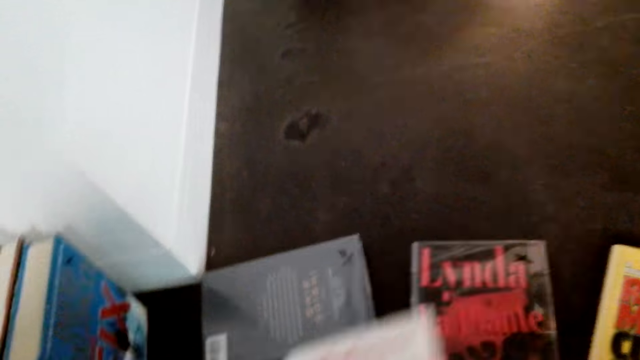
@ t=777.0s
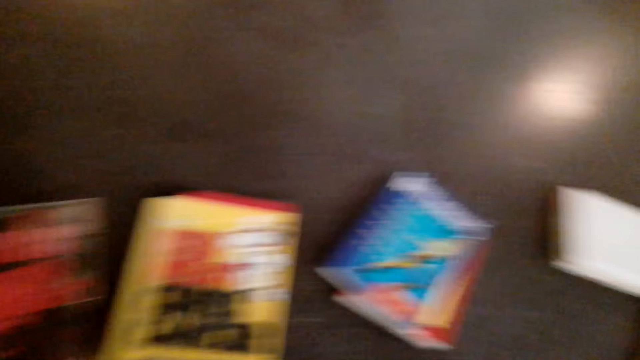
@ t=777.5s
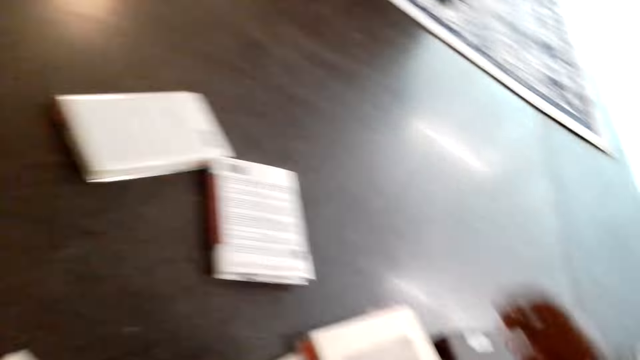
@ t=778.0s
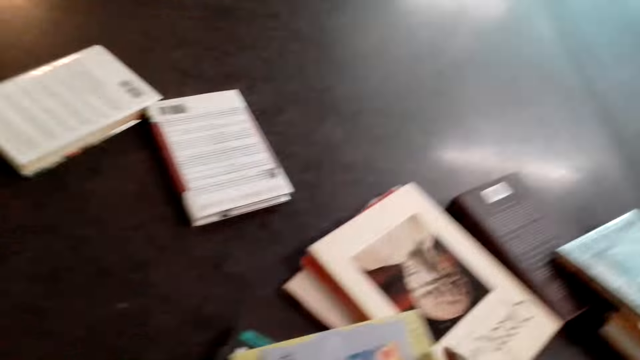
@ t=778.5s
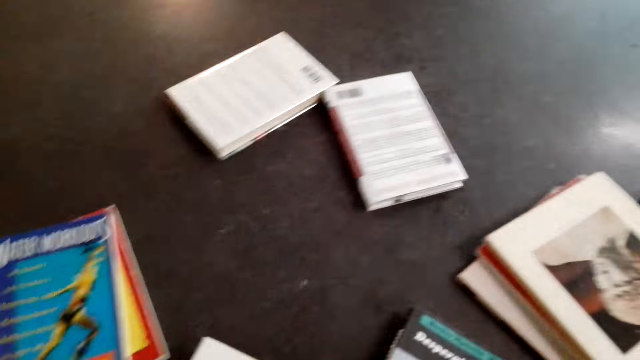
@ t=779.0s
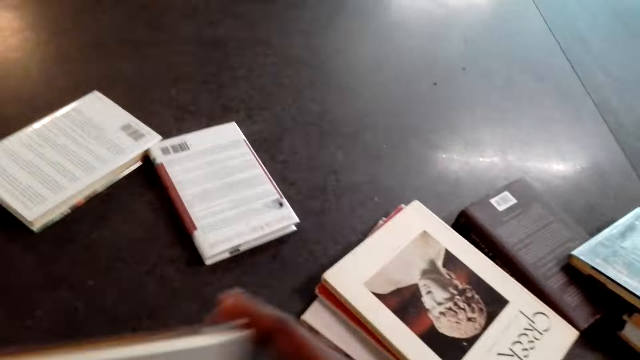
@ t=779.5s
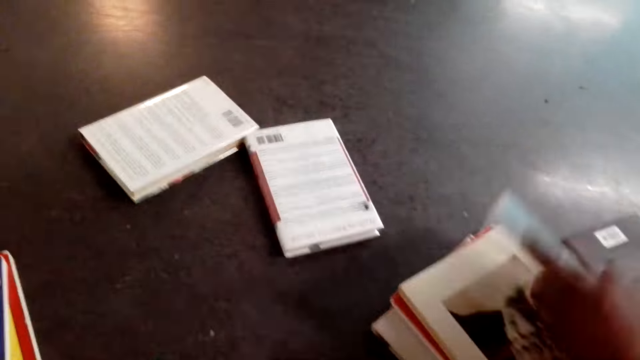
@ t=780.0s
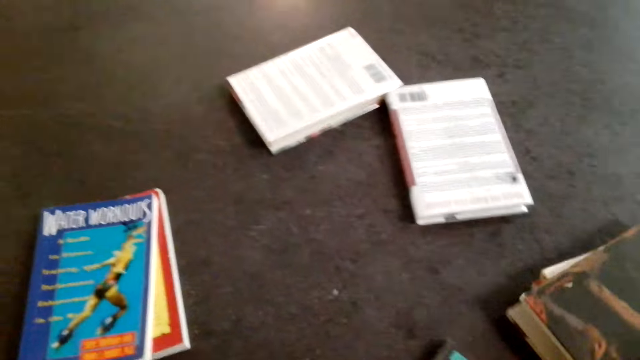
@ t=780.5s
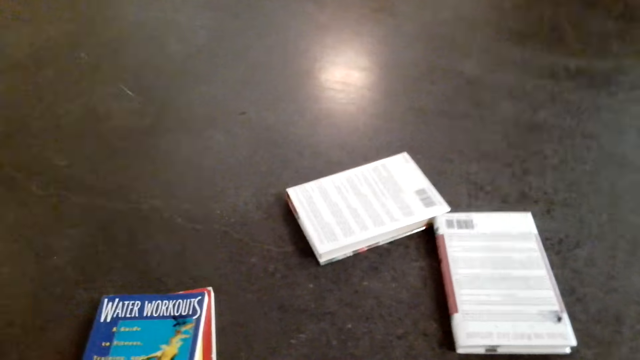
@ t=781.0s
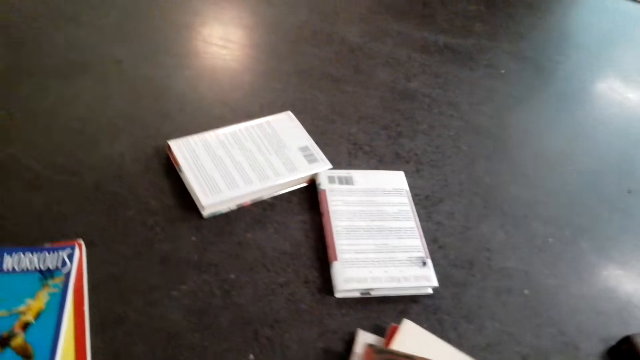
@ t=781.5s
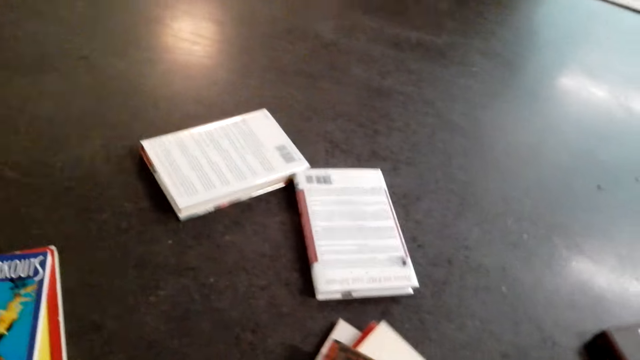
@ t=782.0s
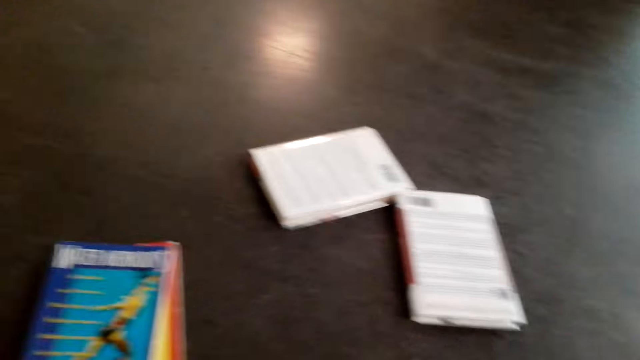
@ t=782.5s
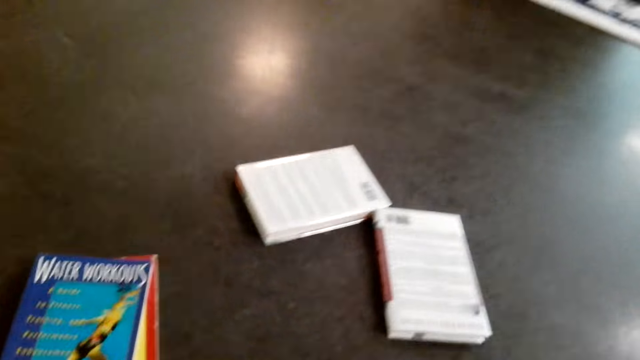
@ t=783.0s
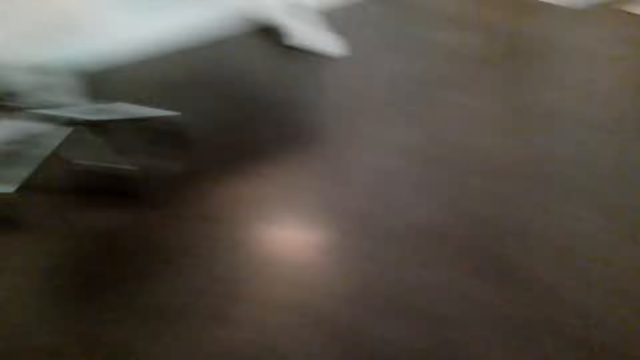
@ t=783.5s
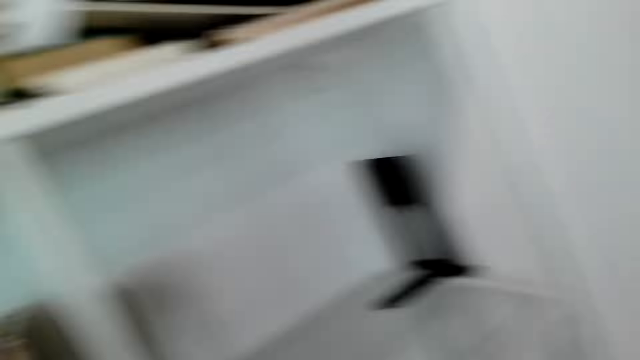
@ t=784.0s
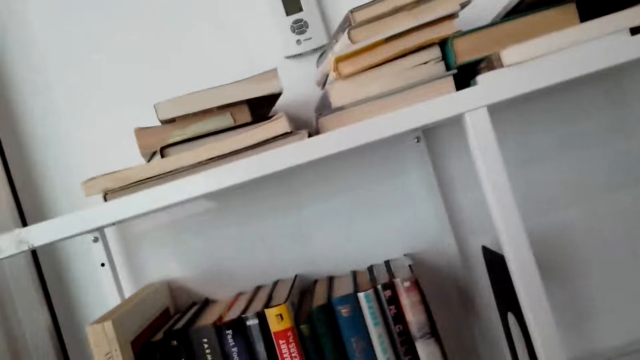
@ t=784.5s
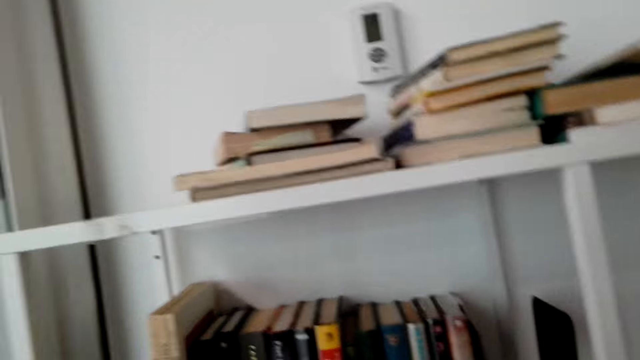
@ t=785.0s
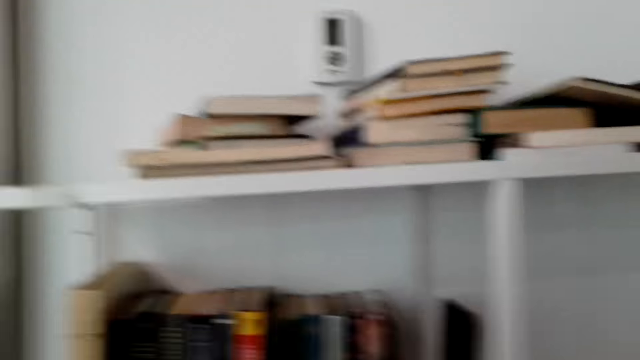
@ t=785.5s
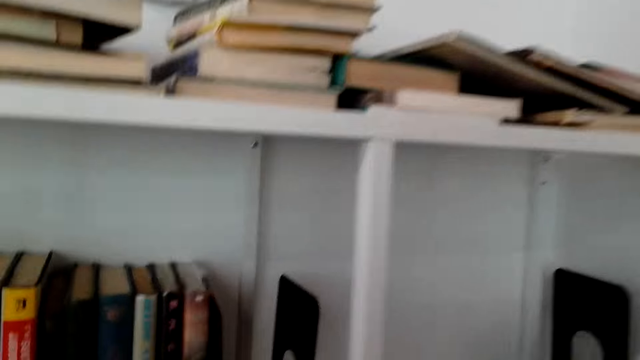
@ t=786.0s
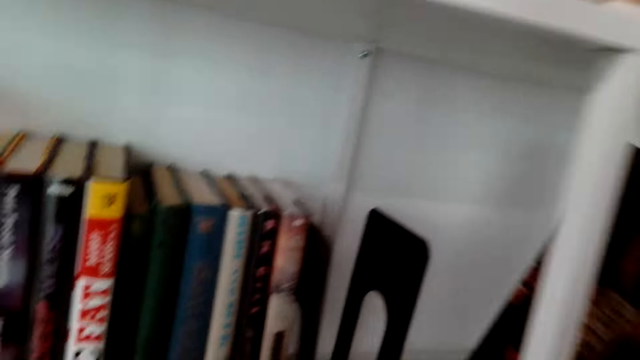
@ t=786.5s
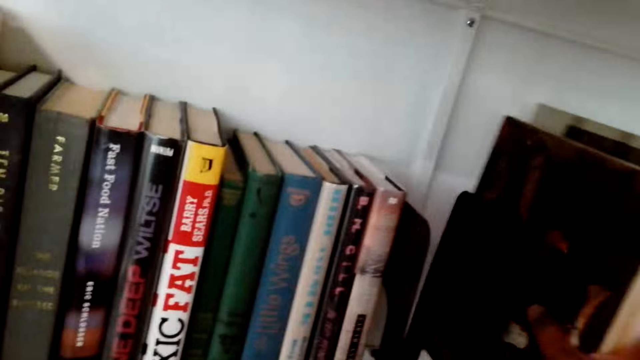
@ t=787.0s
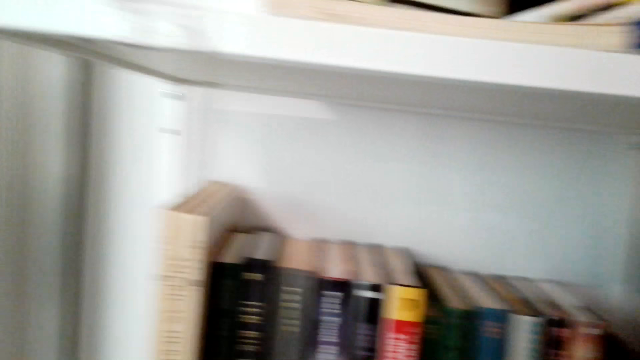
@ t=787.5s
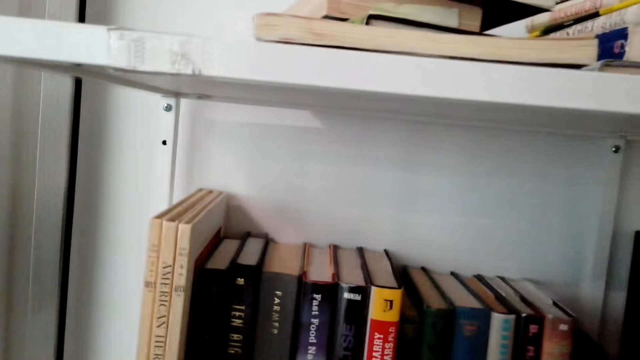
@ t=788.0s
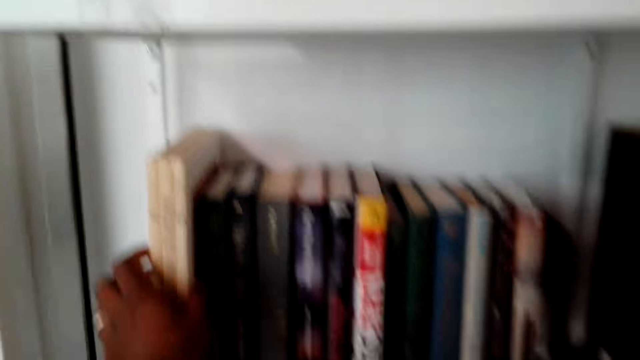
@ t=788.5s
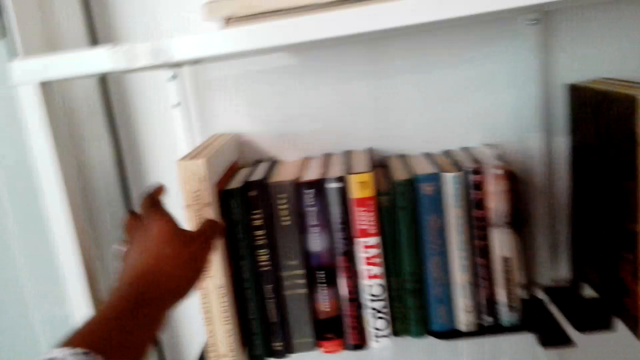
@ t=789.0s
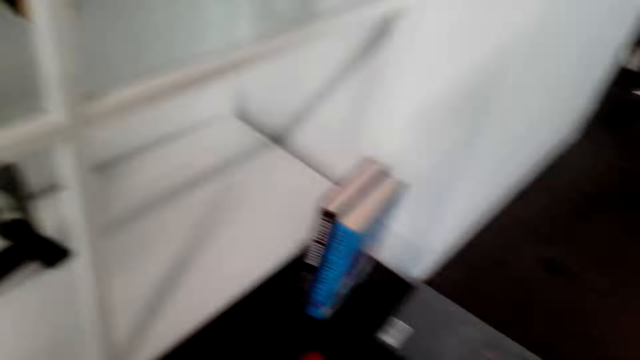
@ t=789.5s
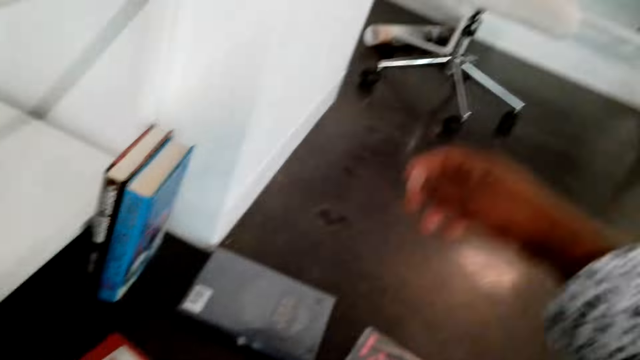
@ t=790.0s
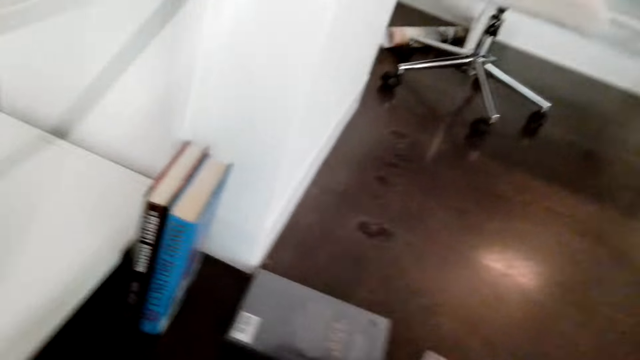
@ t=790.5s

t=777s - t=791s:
The camera wearer looks around. They arrange books vertically on a shelf.

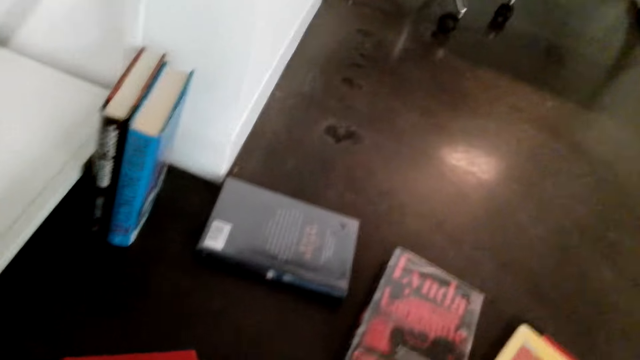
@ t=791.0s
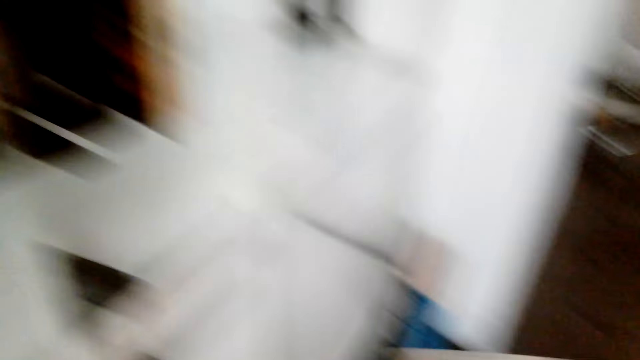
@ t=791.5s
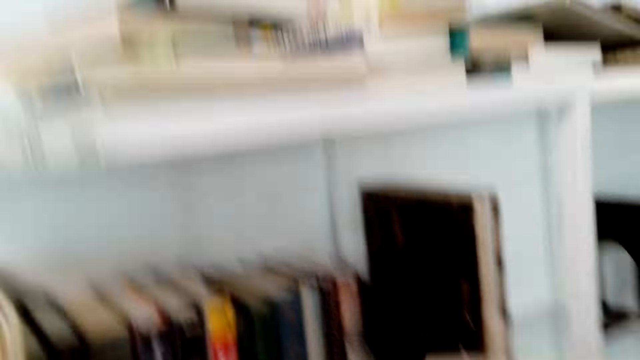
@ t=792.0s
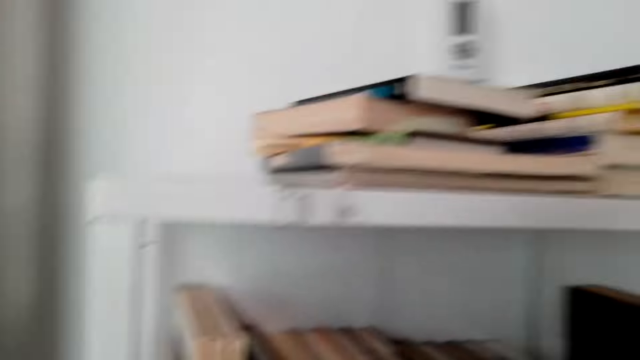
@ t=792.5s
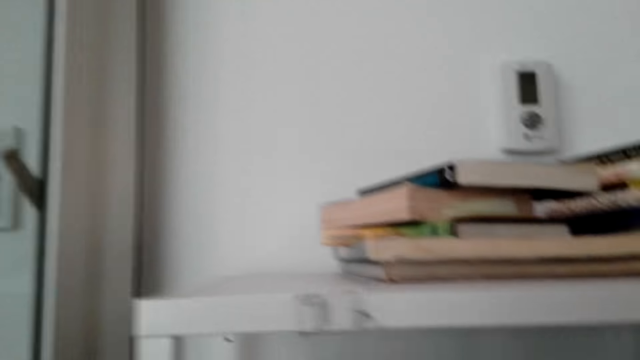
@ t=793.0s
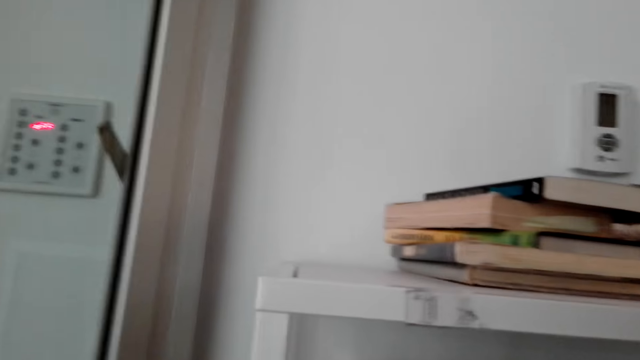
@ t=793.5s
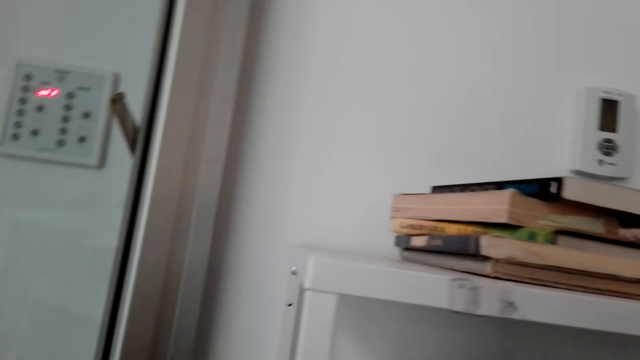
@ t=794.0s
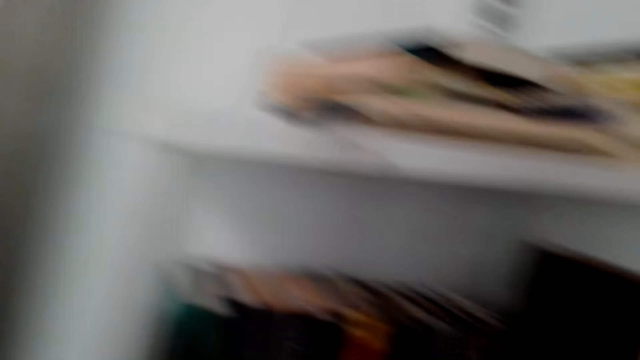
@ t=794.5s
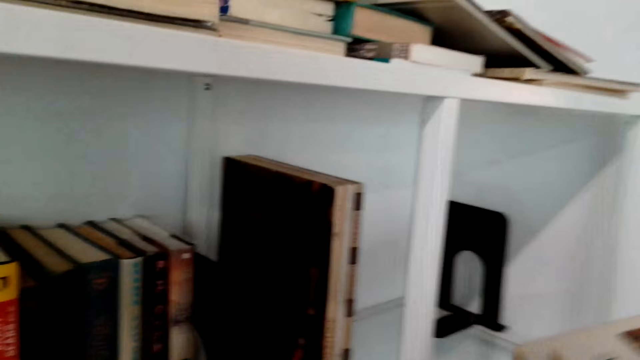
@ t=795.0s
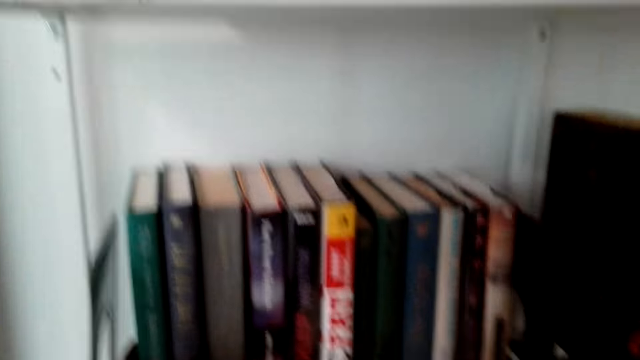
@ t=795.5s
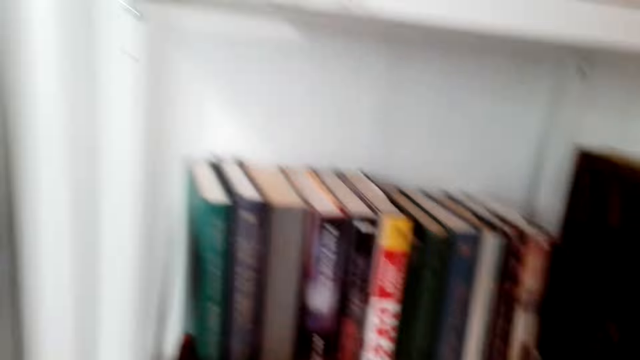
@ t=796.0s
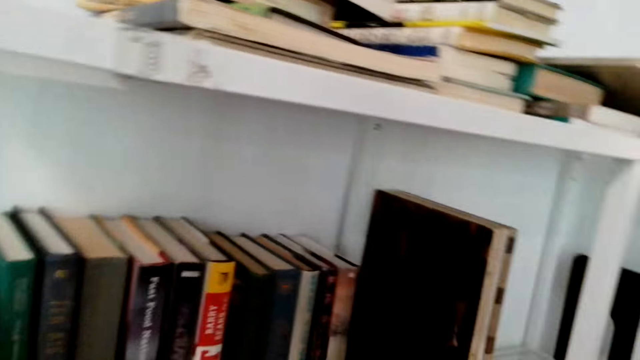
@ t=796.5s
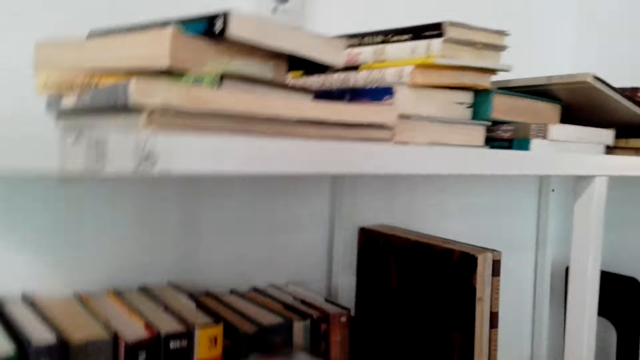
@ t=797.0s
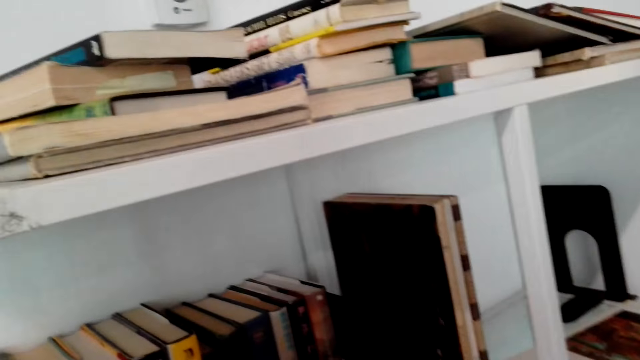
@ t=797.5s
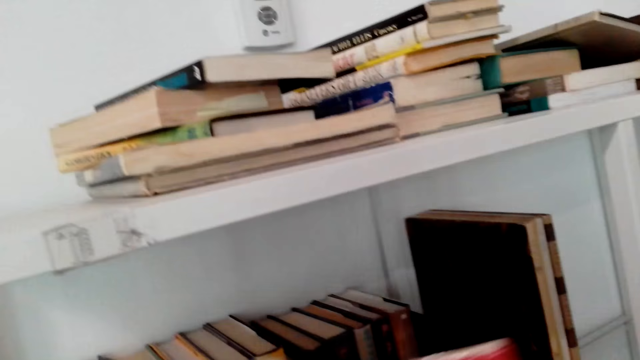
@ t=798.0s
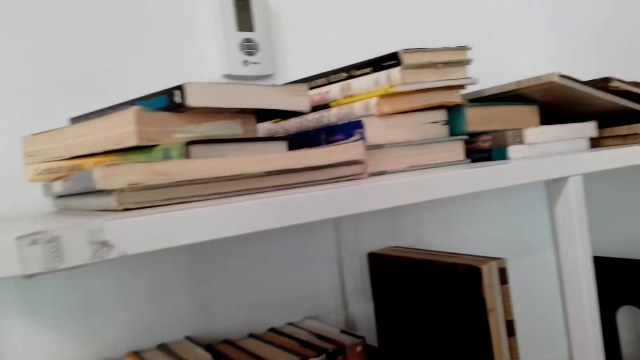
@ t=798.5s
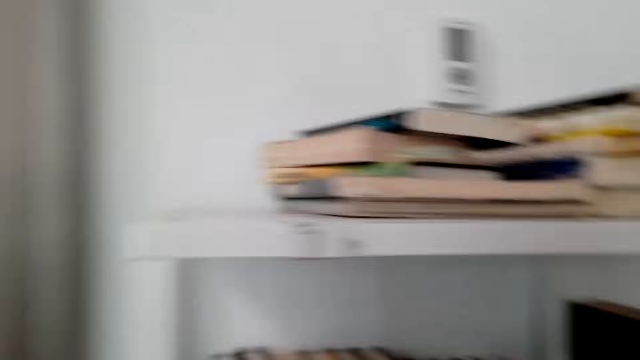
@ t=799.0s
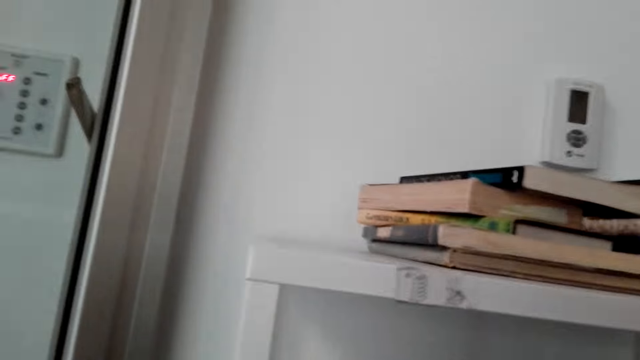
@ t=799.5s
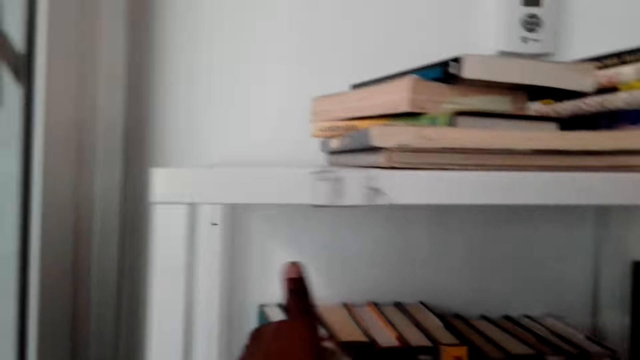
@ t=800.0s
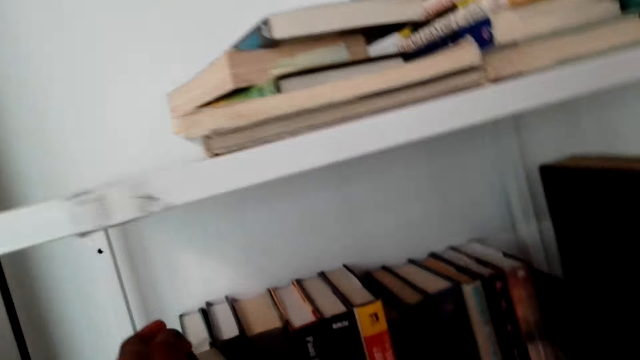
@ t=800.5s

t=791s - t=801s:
The camera wearer puts books on the floor. They arrange the books vertically on a shelf.
